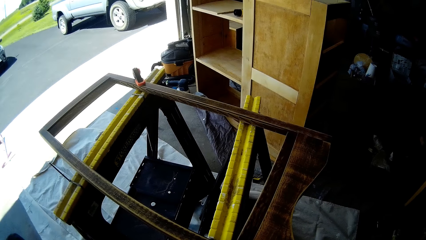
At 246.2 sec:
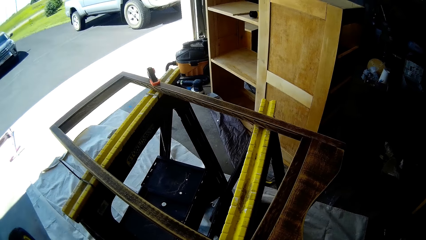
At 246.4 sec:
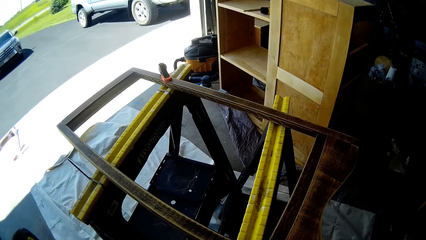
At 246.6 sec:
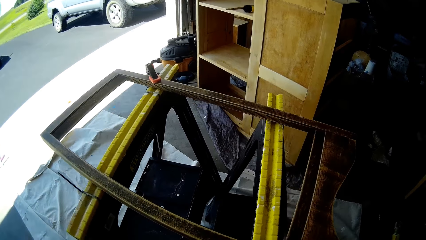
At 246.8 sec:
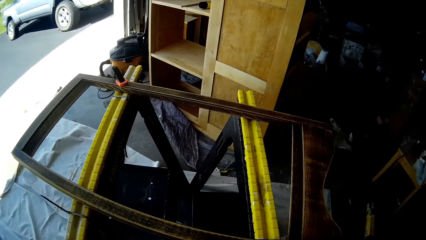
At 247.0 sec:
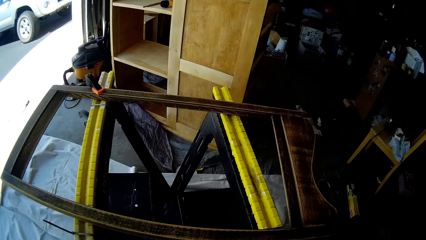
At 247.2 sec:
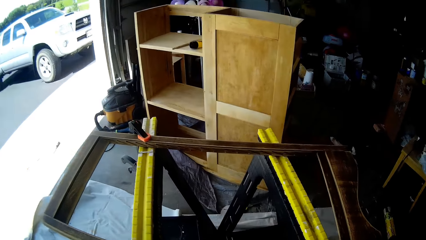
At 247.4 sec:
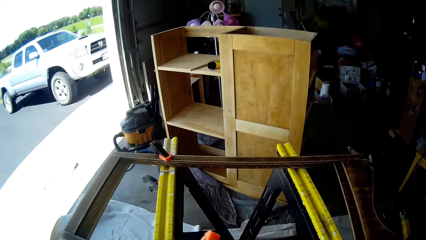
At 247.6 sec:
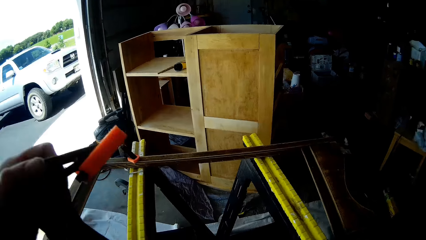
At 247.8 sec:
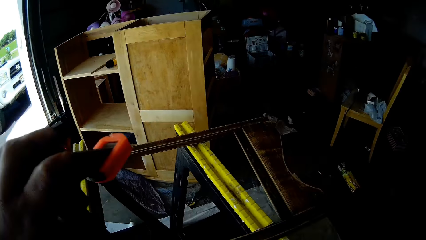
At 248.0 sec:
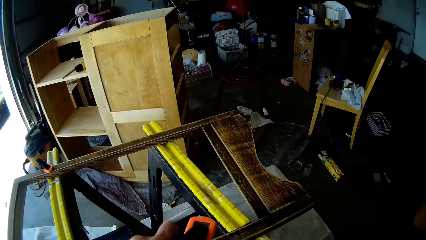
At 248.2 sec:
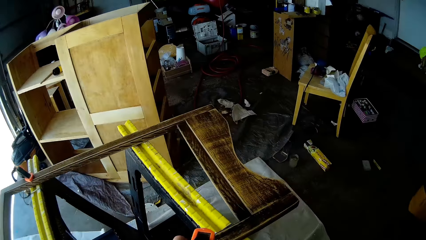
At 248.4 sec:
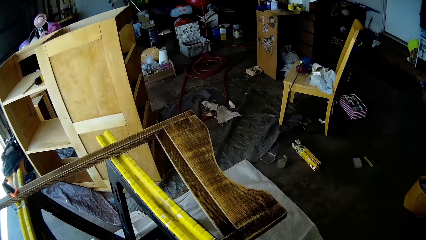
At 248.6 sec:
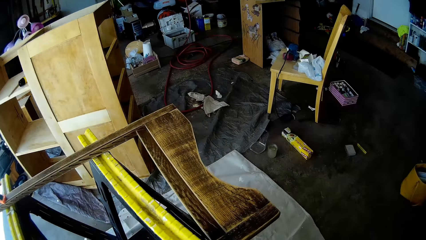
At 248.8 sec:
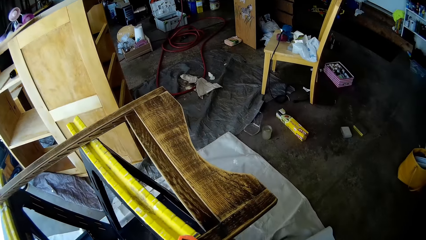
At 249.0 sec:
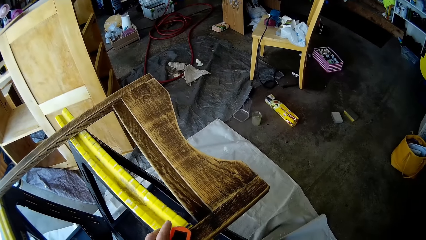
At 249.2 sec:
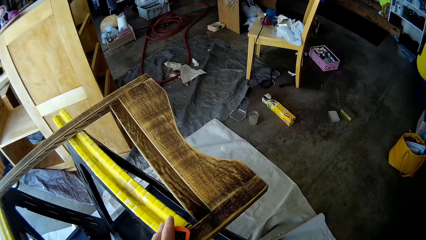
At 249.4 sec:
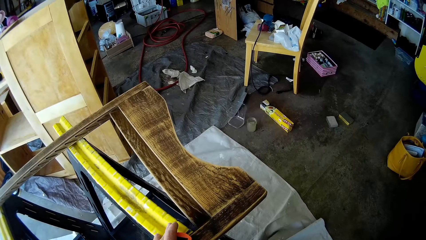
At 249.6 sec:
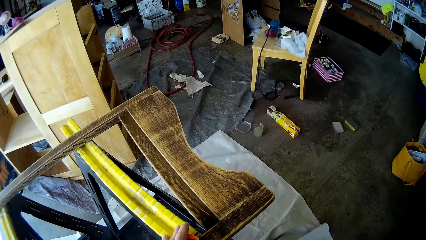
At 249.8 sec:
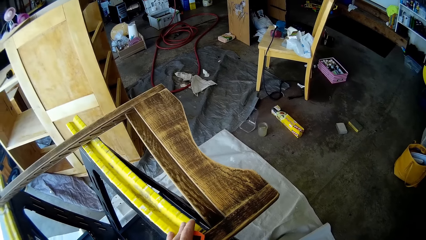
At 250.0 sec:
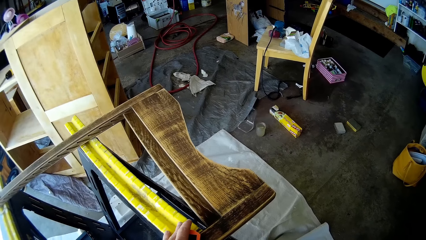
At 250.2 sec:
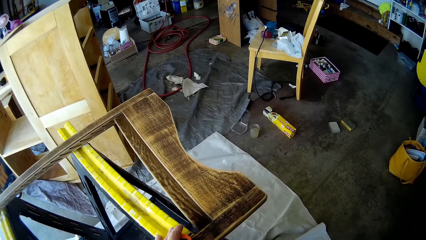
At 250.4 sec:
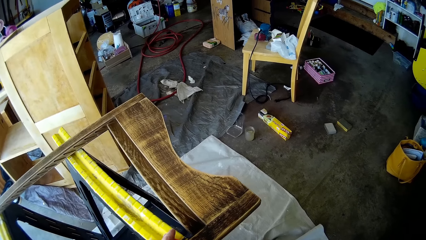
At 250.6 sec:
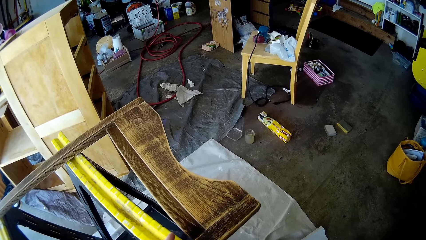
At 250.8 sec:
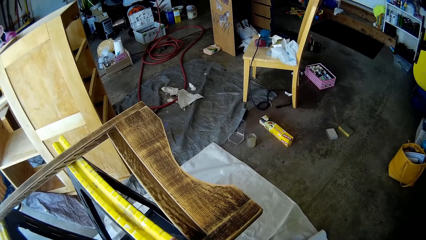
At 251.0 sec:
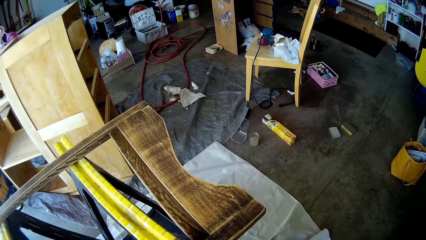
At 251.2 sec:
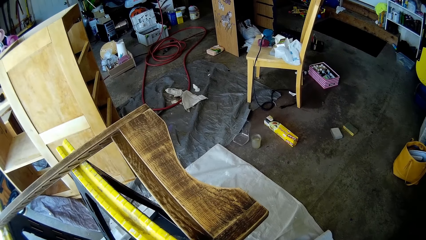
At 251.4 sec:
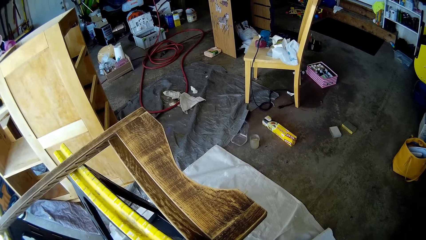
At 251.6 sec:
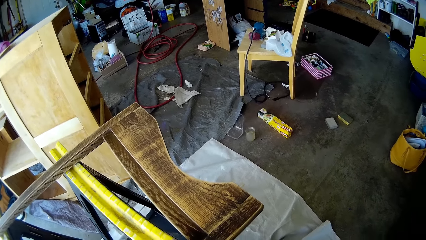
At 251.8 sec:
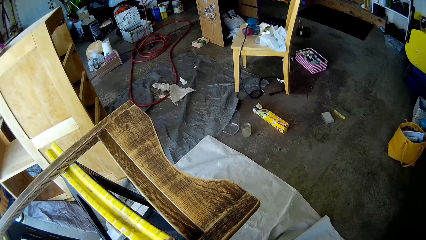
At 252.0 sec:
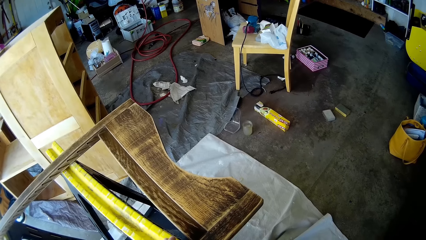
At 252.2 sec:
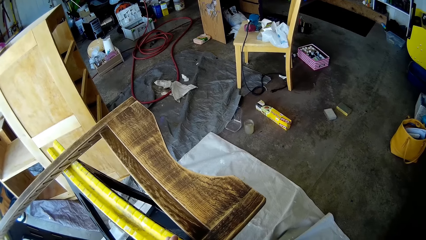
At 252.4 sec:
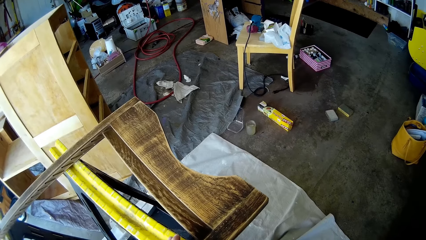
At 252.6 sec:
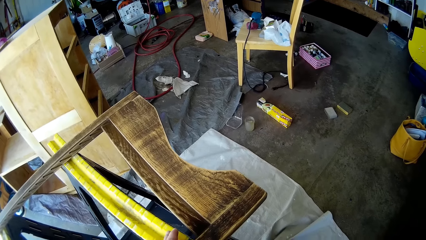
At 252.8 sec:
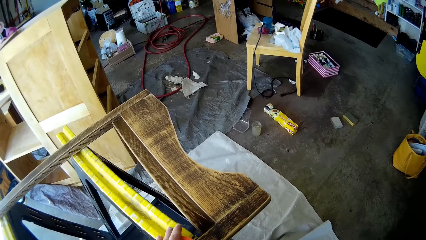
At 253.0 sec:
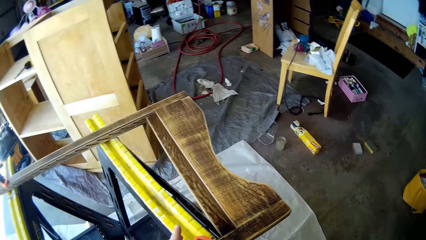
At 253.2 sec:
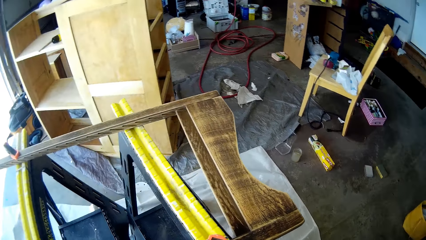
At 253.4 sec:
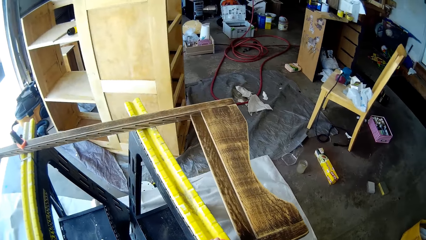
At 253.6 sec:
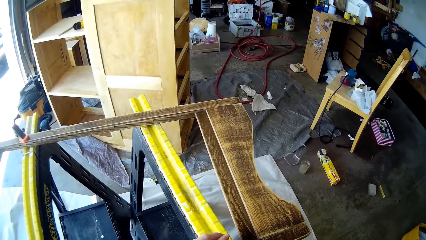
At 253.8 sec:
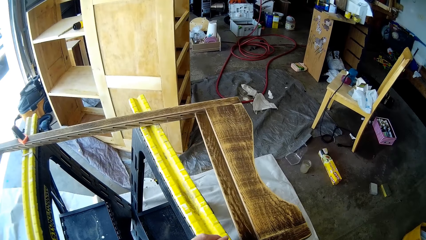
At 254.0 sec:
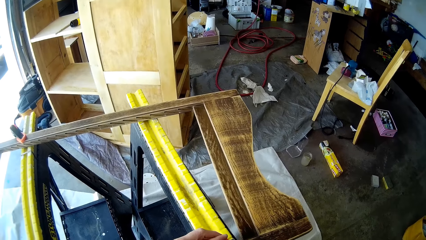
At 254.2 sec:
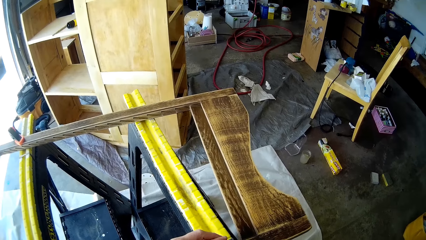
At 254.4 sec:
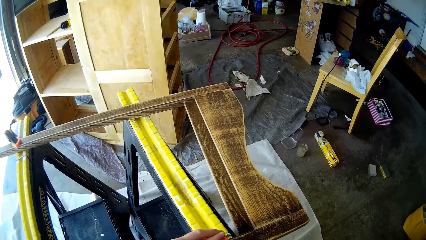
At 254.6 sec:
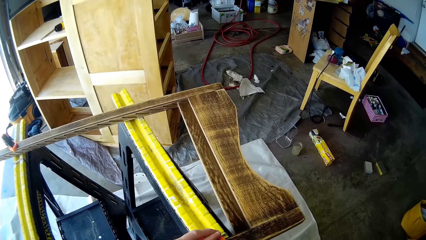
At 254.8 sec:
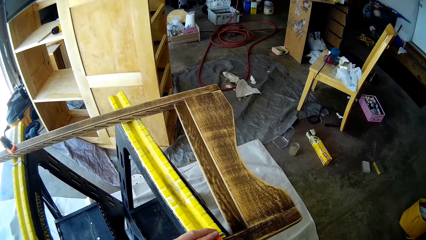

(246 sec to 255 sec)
The camera wearer lifts the clamp up with her left hand. She clamps the wooden frame to the metal stand with the clamp.

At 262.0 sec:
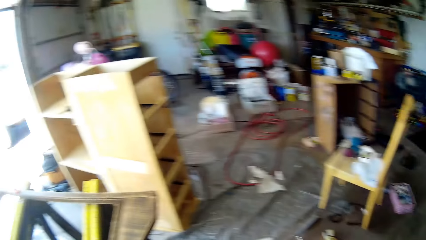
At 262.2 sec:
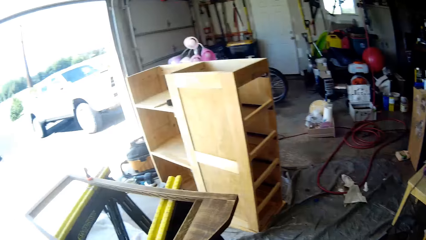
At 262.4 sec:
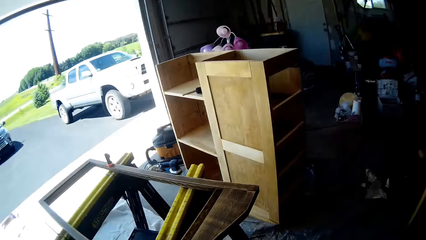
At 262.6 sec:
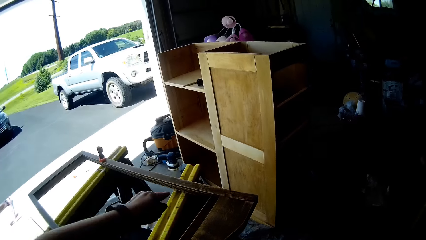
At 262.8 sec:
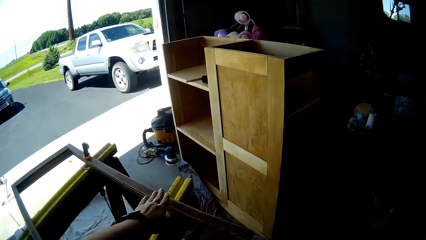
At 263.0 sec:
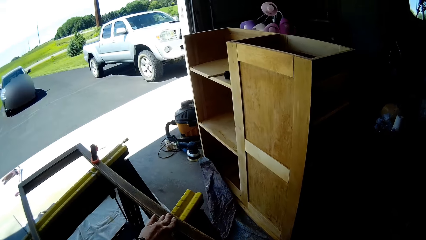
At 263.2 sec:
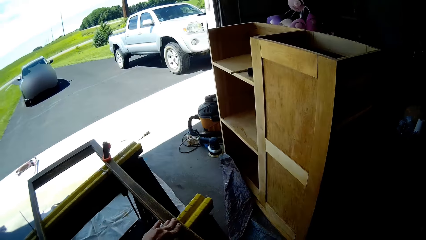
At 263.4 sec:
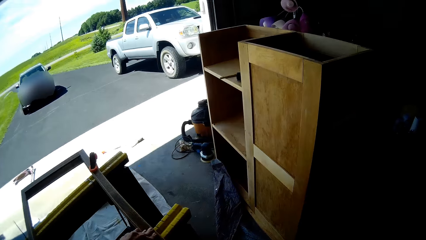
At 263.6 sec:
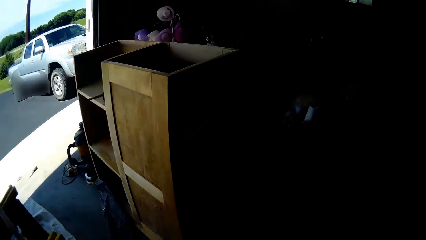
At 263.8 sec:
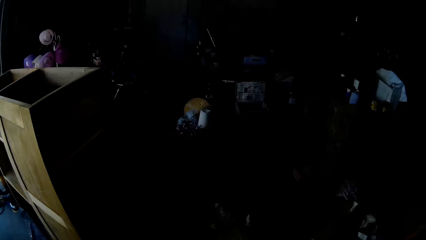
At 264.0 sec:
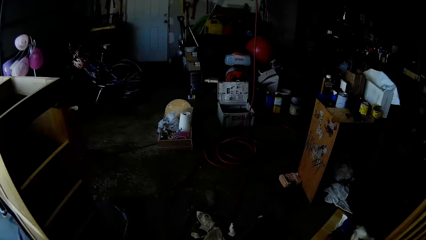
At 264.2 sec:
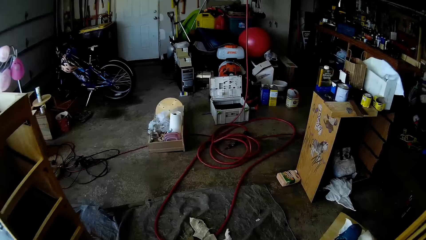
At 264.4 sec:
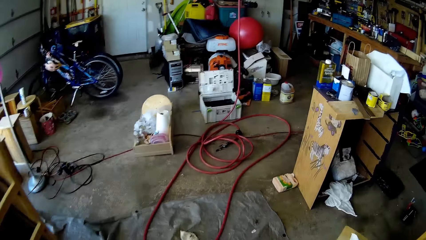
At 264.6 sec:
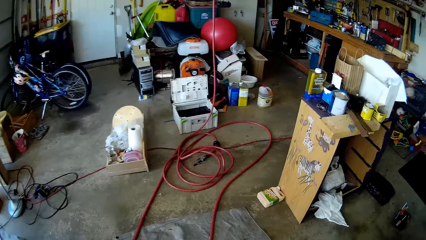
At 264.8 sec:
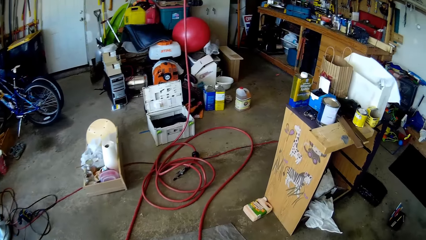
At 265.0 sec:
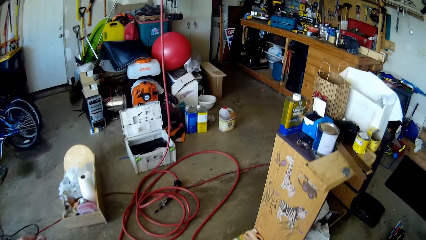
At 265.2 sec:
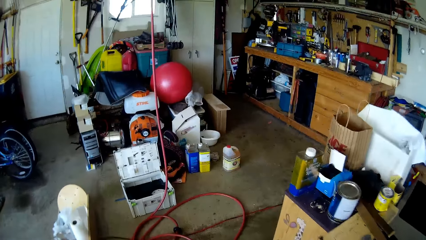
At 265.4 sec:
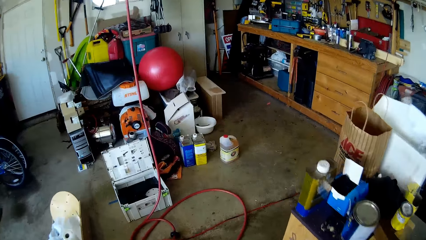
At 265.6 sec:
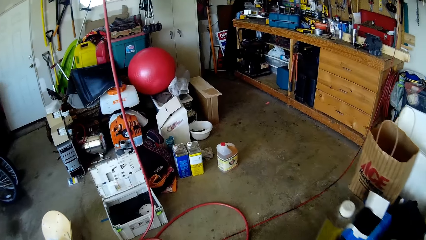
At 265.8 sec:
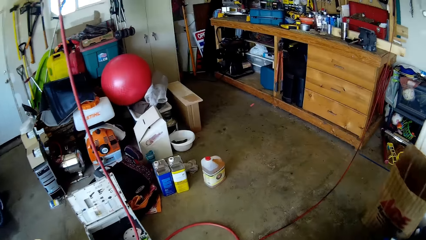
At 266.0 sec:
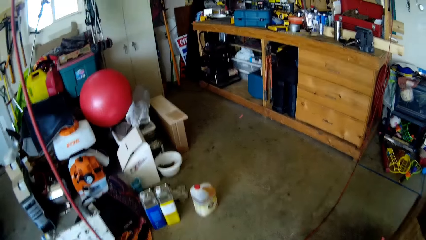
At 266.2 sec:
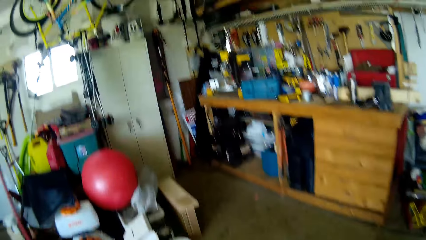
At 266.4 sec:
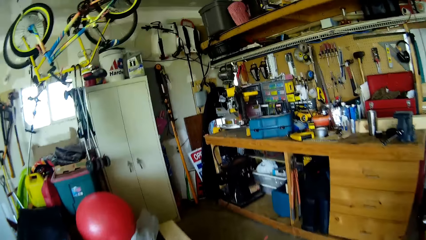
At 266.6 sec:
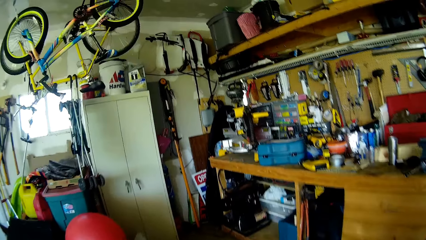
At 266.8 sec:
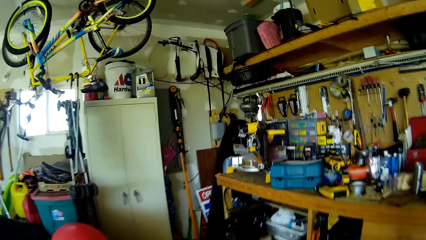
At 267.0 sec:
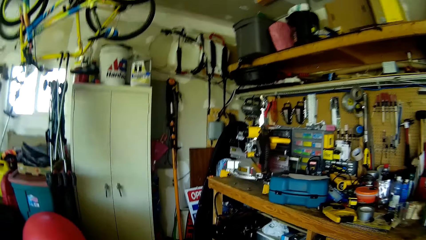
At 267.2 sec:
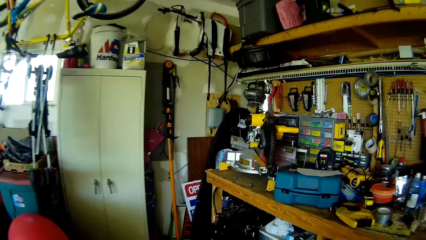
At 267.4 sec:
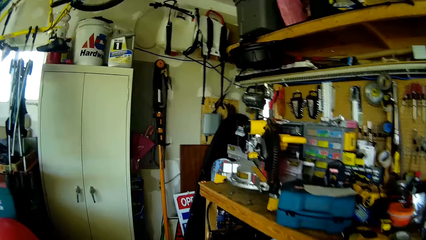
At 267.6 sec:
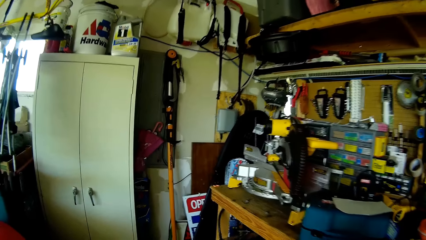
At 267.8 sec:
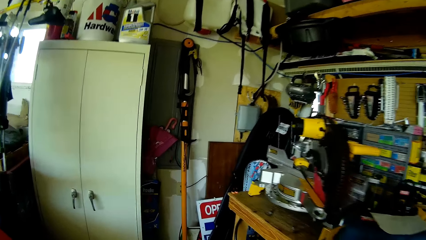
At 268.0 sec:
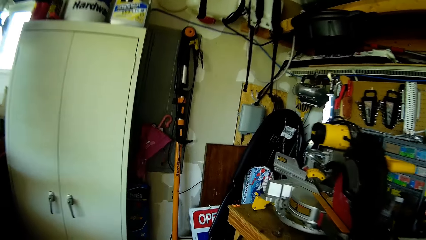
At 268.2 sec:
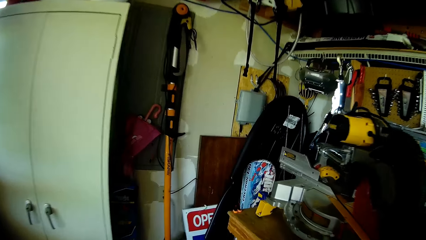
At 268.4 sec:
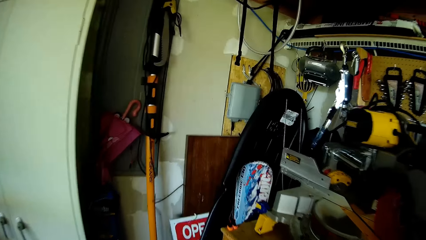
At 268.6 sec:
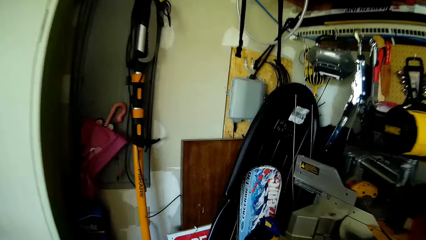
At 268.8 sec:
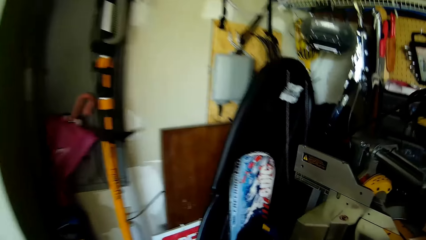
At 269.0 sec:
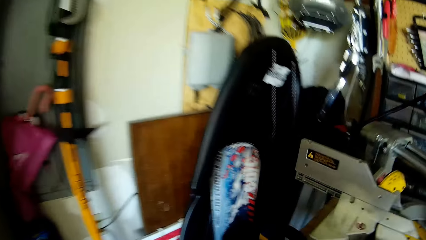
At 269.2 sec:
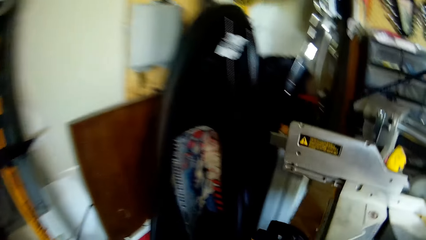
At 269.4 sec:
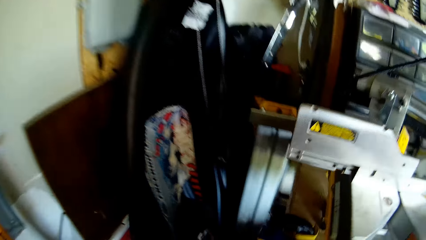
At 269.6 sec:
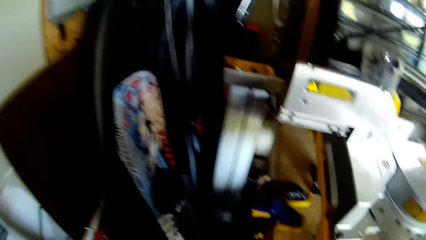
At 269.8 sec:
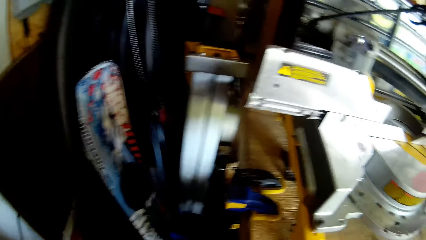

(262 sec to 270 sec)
The camera wearer touches the wooden frame with her left hand. She holds the wood. She moves towards the wooden cabinet. She walks around the garage.
